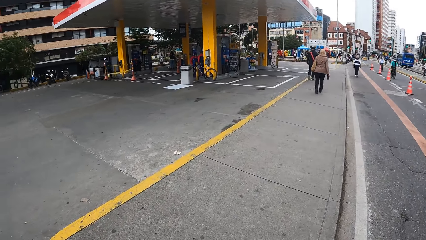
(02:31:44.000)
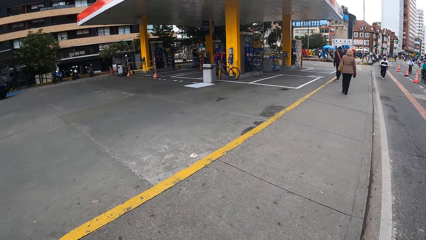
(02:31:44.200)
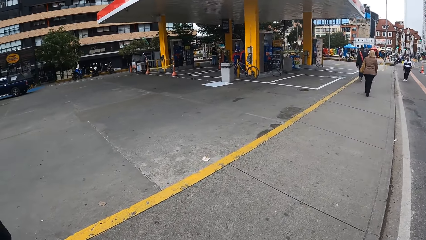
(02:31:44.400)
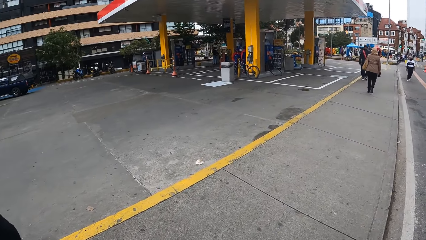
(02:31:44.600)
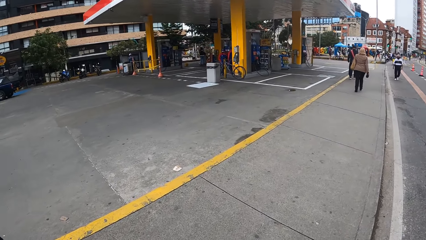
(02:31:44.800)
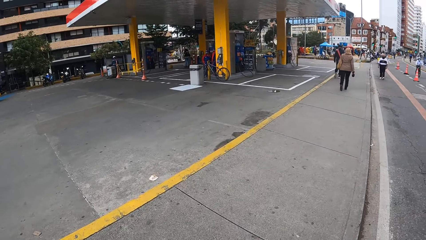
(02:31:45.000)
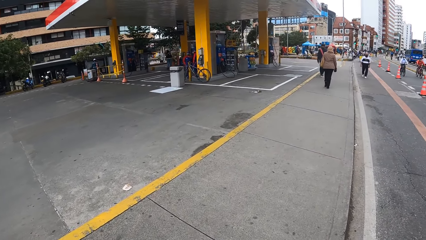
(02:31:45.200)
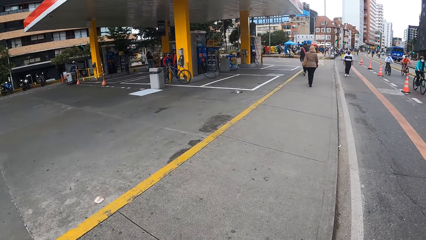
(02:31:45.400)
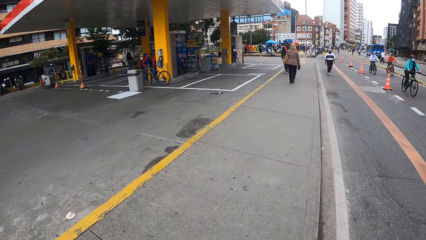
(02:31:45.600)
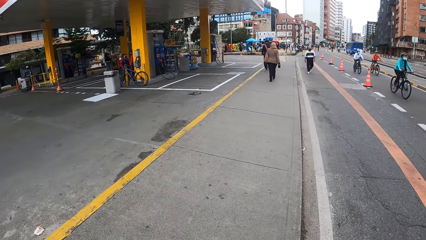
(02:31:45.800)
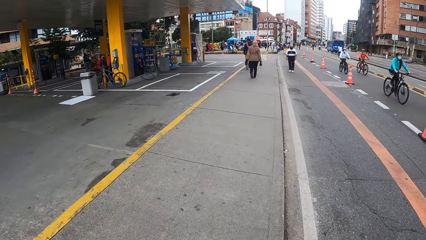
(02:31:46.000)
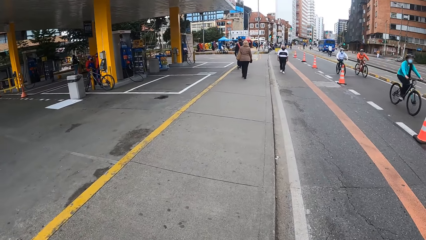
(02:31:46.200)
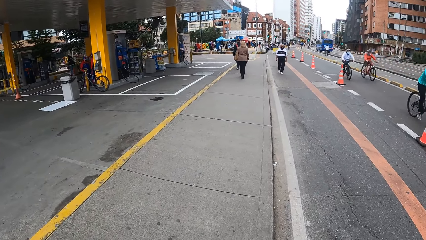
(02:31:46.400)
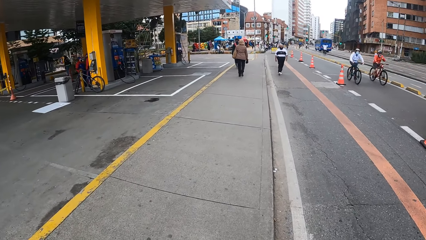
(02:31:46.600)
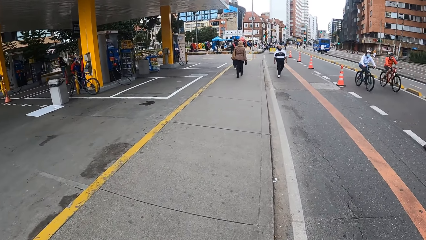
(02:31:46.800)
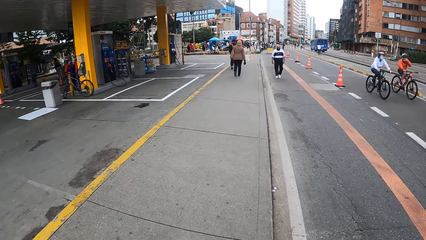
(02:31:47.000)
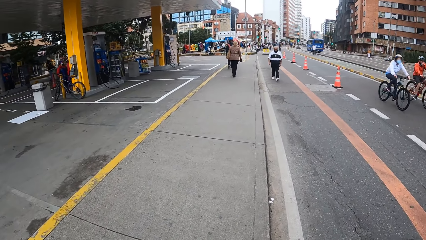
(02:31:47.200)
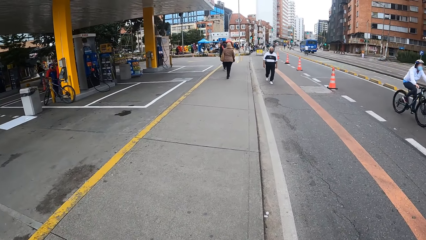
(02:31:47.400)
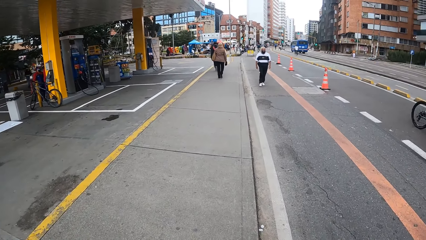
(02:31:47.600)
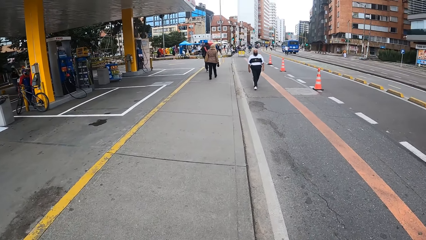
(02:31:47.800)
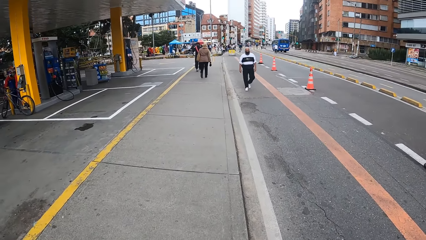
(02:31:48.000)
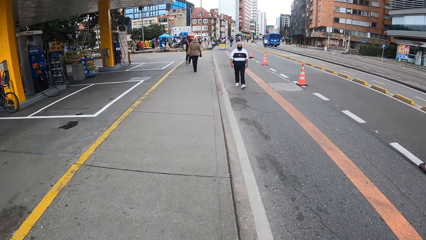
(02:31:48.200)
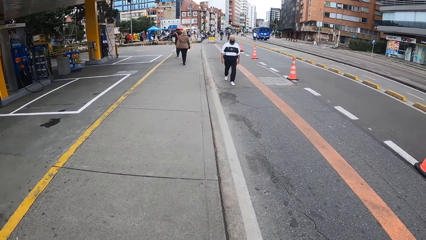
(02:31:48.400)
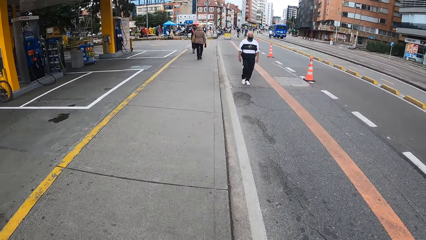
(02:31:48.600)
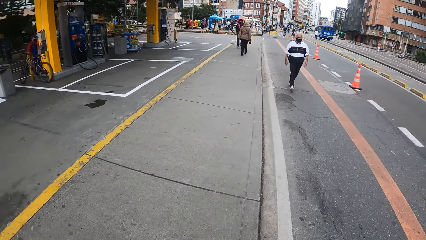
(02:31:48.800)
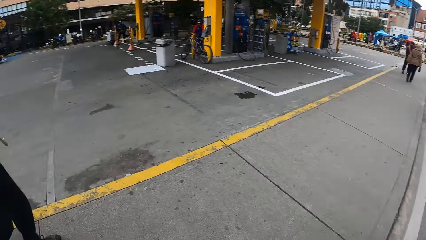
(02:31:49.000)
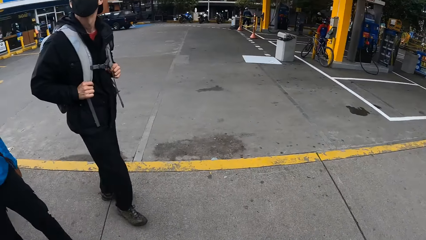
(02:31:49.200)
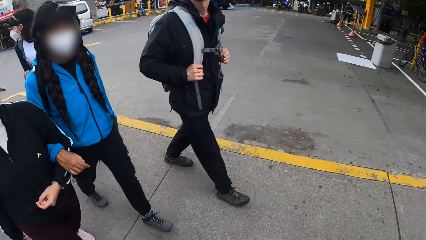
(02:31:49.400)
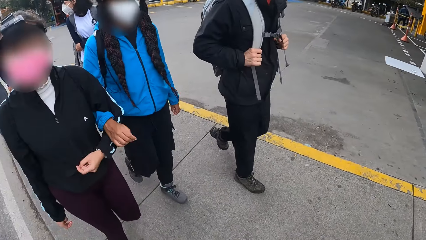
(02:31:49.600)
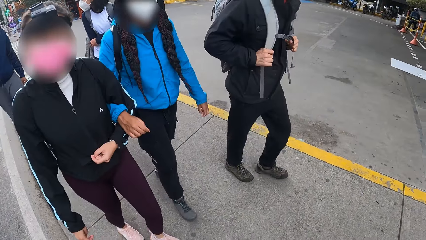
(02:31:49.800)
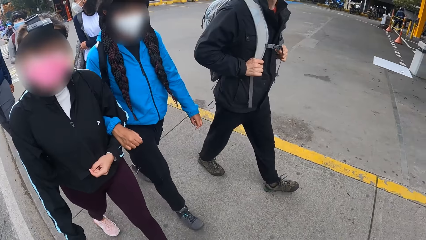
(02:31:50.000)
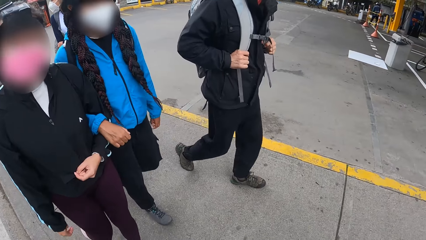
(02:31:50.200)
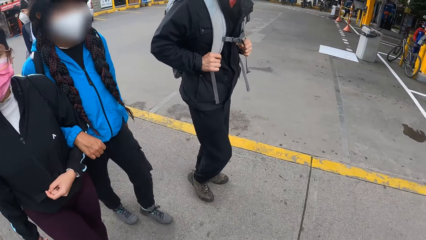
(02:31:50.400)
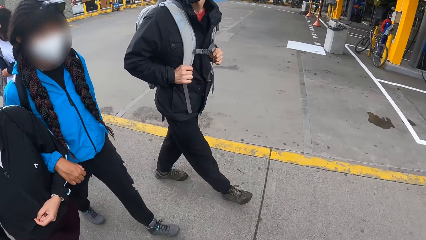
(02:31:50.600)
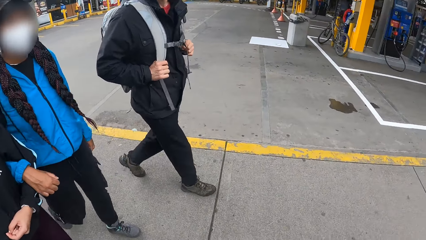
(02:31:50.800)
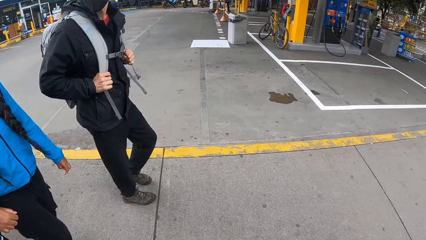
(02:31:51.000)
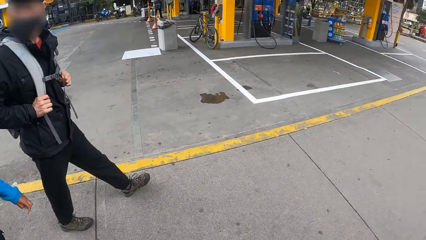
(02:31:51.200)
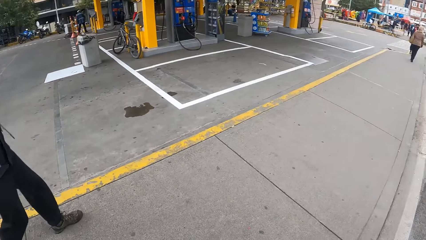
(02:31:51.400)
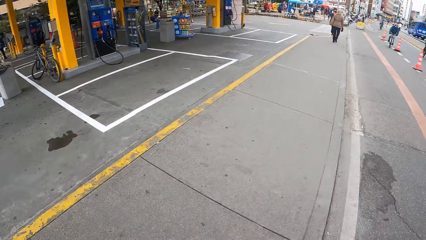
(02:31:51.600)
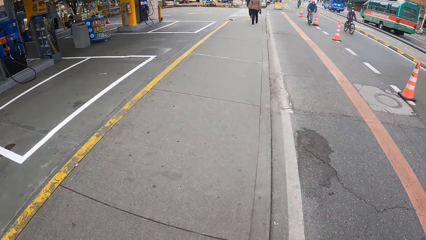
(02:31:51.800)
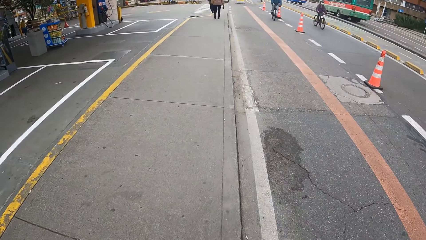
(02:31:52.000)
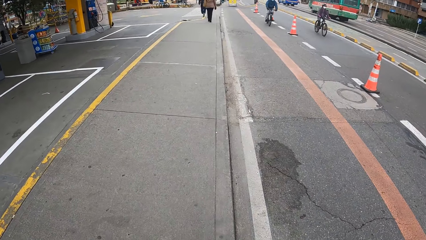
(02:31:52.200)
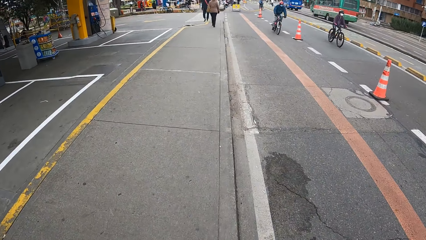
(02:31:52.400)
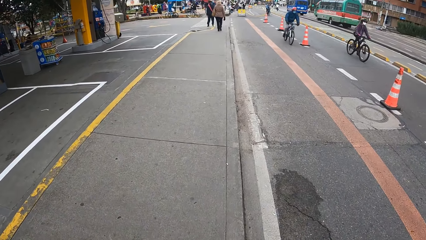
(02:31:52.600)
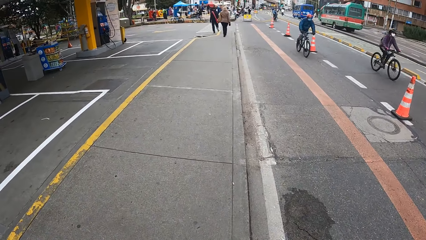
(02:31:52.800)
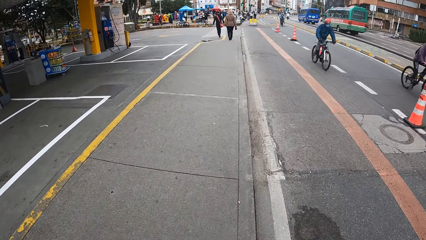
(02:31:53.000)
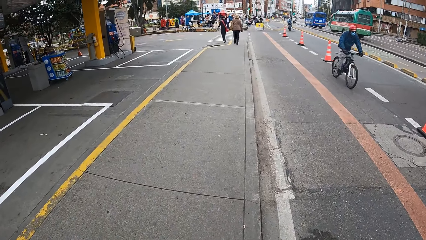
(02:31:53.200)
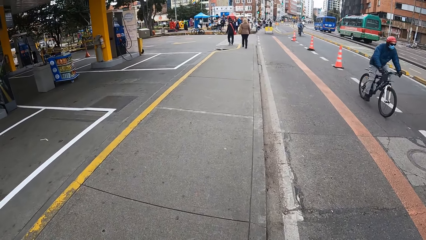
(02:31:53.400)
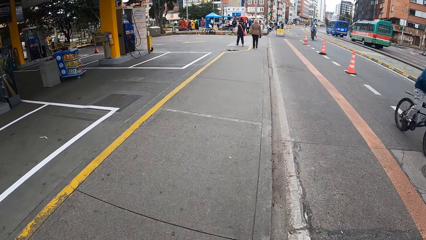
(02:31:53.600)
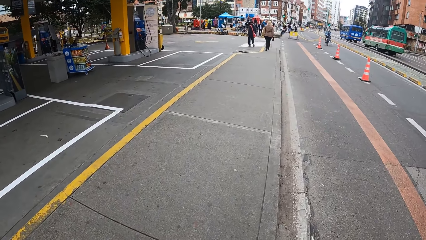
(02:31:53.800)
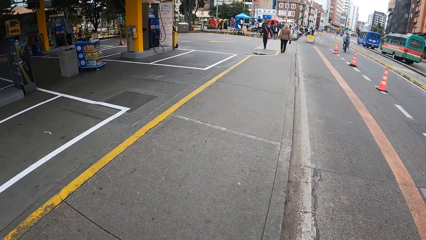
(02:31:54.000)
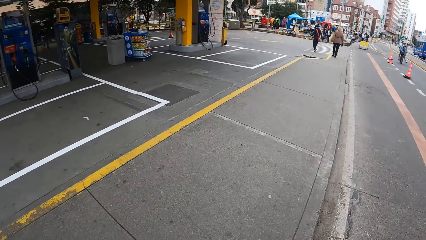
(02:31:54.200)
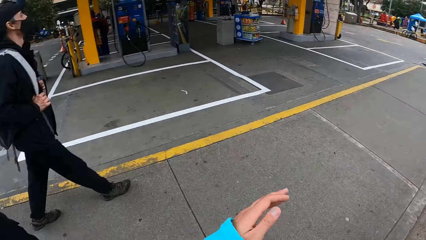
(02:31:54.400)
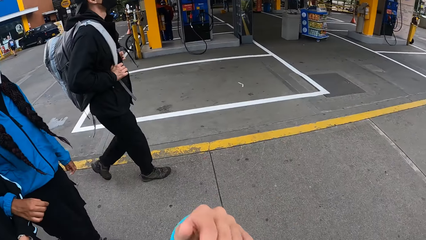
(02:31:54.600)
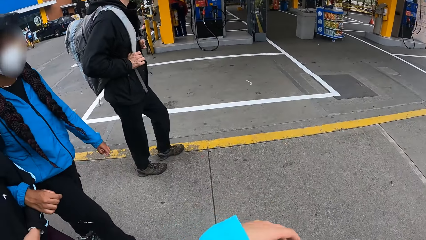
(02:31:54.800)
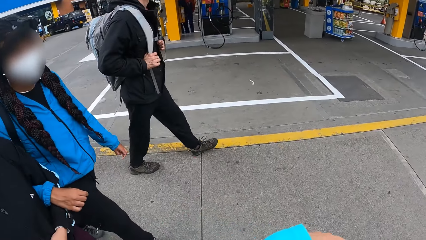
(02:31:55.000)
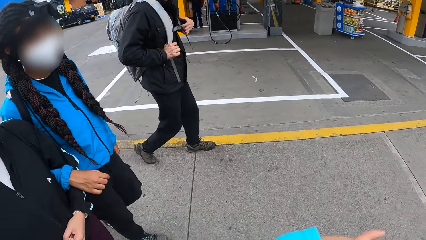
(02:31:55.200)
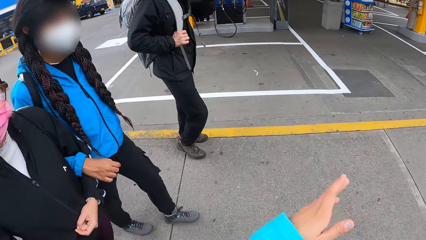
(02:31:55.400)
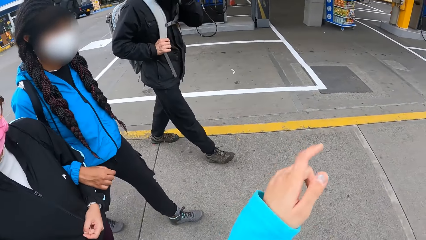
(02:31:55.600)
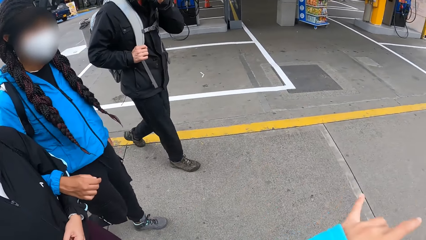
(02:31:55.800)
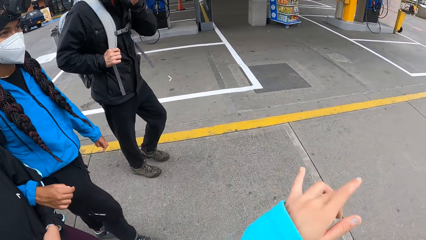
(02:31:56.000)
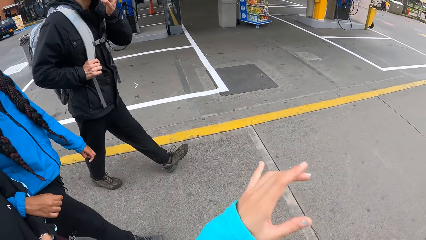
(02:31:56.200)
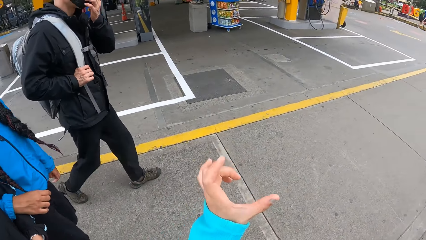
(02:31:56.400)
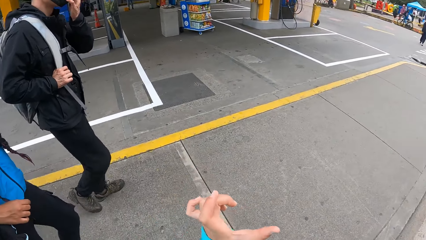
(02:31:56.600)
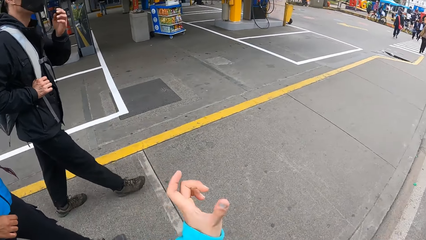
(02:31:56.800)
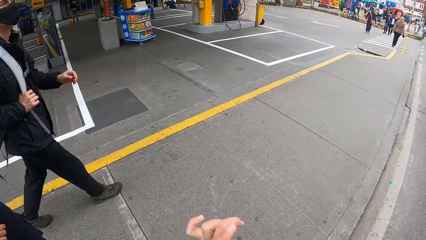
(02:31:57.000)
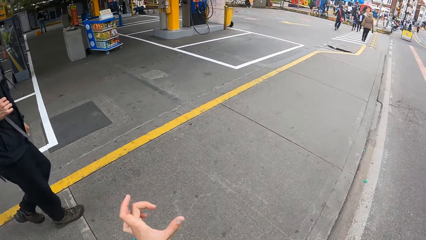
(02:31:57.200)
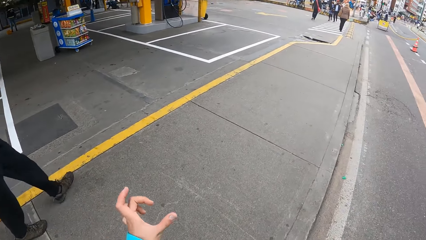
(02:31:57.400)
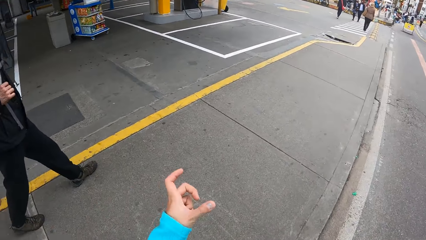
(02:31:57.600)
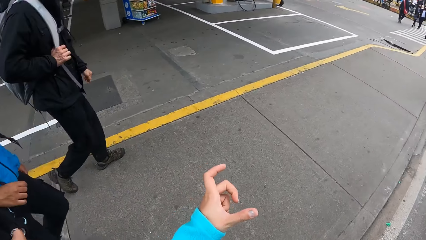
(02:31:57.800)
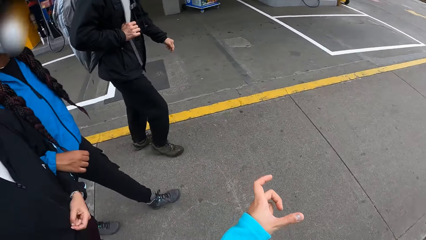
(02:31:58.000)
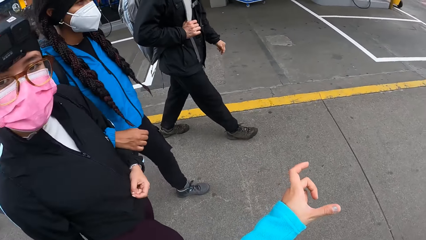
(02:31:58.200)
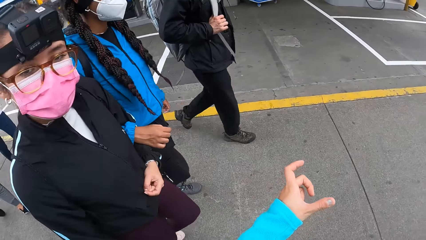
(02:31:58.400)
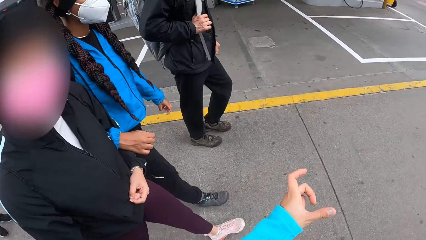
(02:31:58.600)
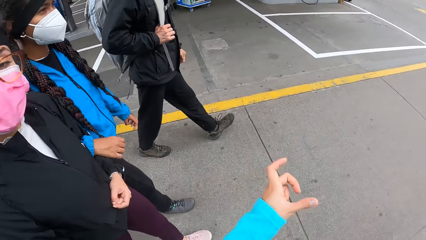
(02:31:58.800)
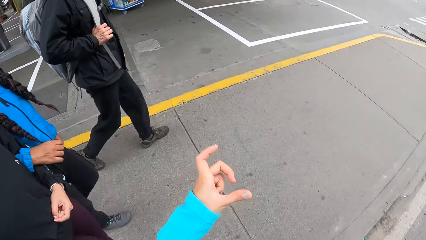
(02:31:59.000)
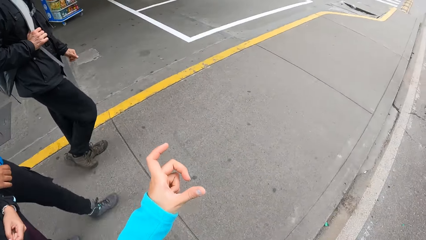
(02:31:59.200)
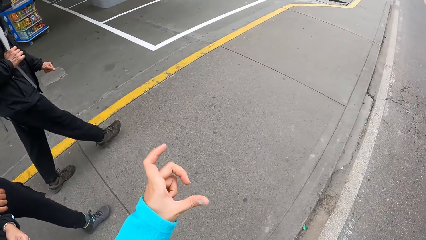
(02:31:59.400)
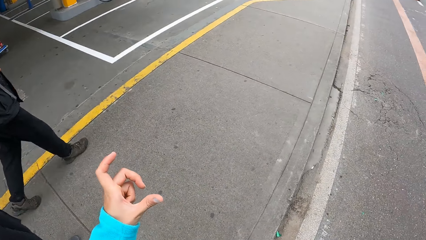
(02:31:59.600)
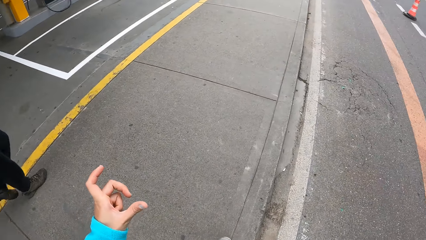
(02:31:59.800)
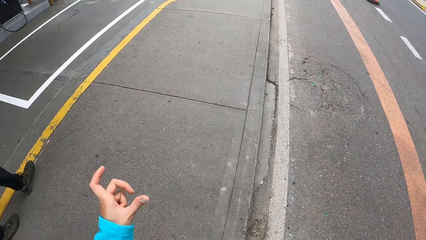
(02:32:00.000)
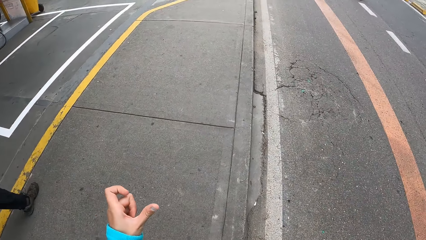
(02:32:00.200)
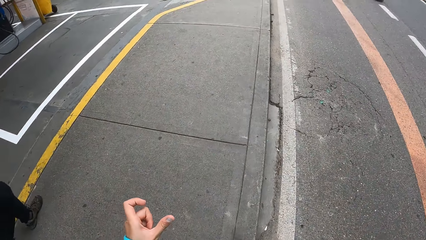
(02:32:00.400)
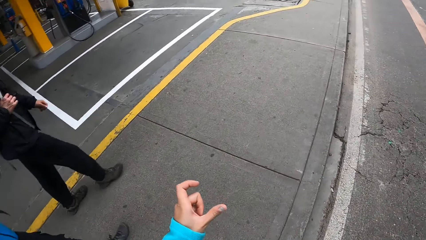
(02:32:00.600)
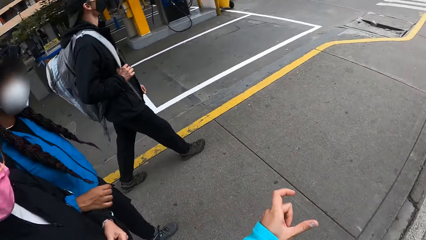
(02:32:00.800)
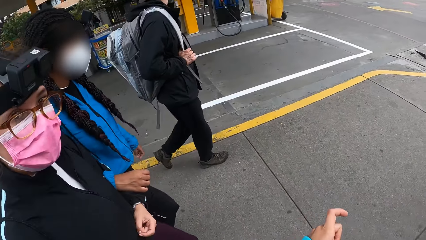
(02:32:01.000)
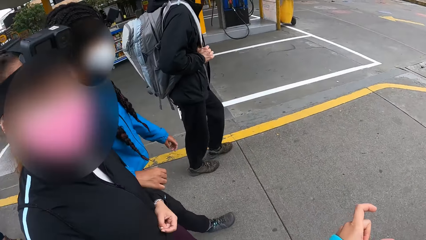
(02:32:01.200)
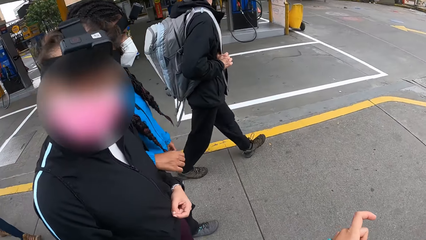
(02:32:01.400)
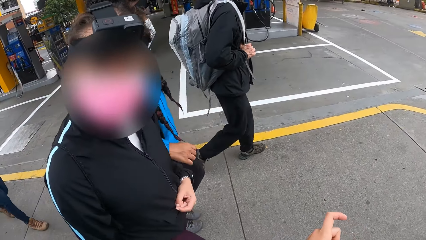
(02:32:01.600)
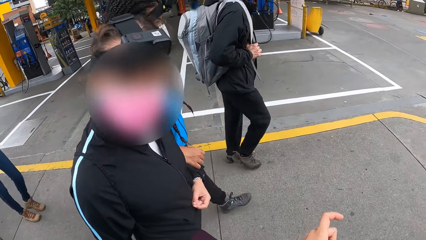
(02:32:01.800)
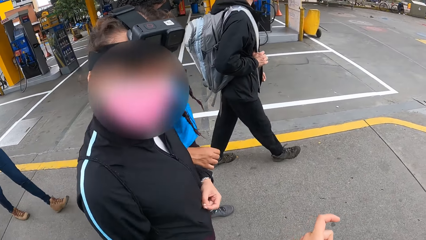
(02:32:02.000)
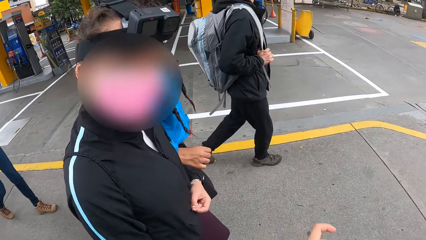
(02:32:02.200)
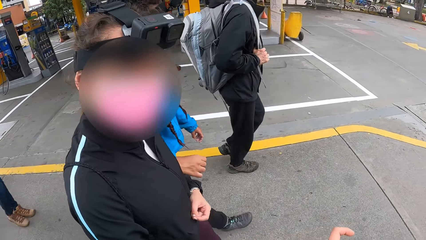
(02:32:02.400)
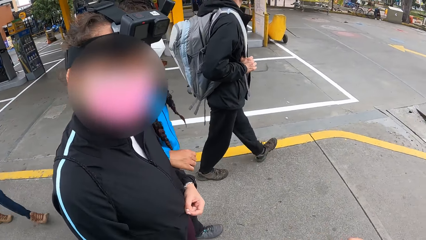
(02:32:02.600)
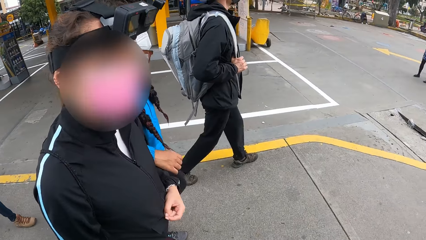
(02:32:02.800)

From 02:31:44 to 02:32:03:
The camera wearer walks at the road. They interact with a woman. They look behind at others. They talk with hand gesture.
